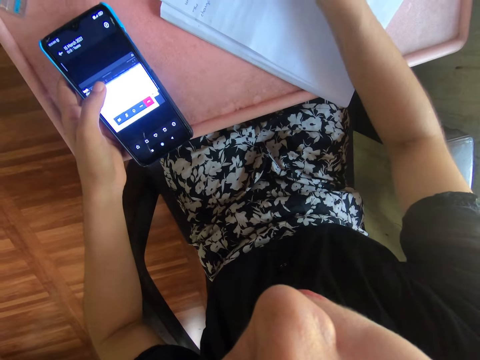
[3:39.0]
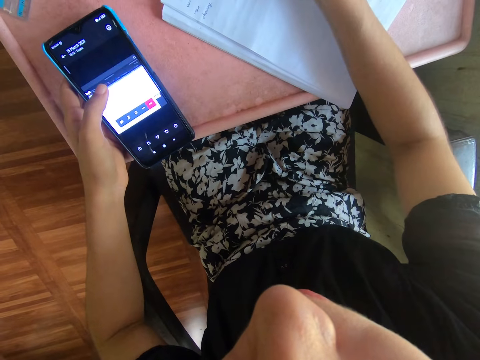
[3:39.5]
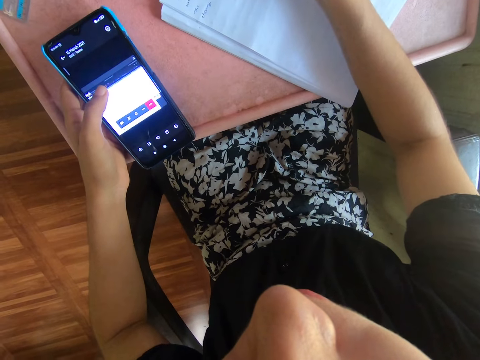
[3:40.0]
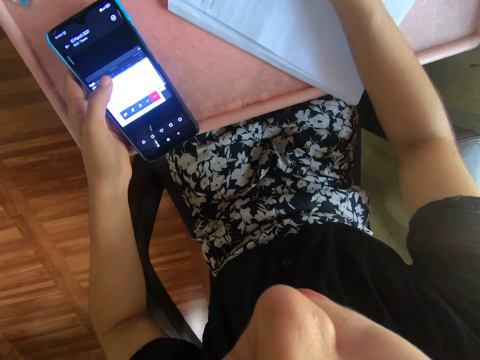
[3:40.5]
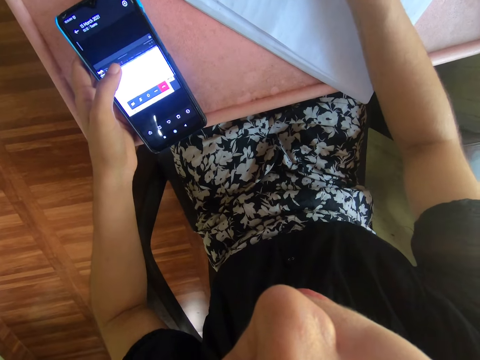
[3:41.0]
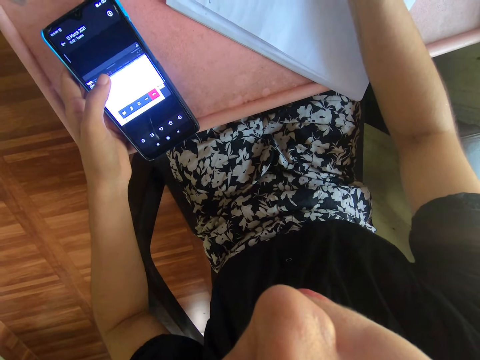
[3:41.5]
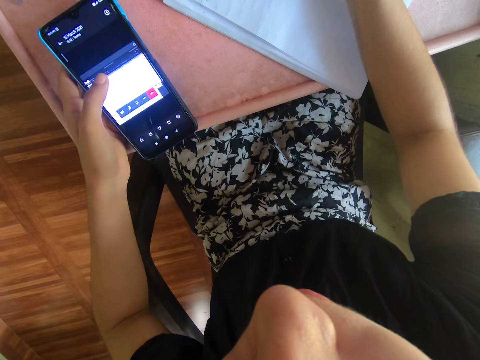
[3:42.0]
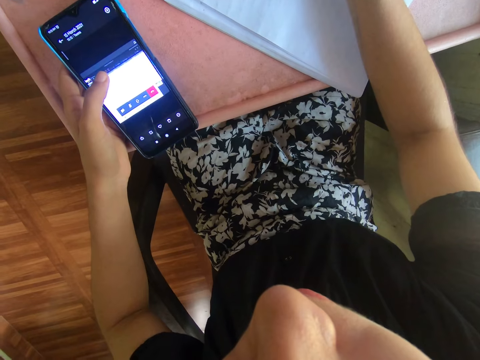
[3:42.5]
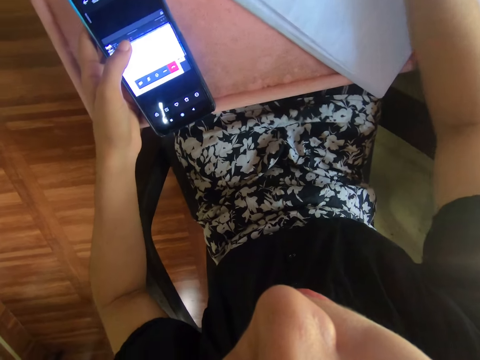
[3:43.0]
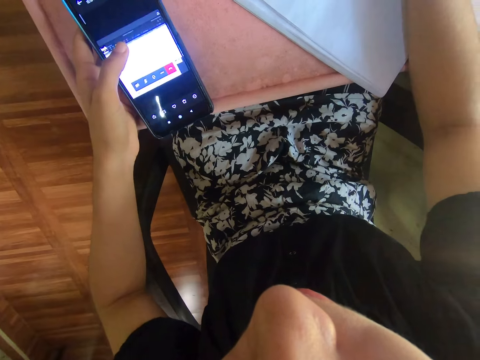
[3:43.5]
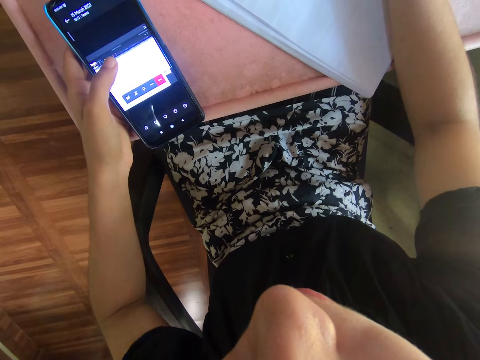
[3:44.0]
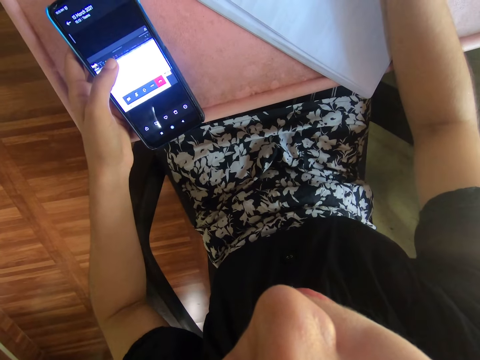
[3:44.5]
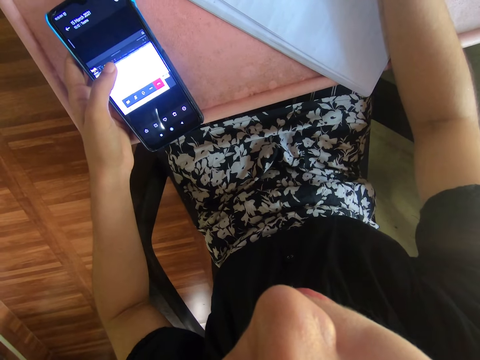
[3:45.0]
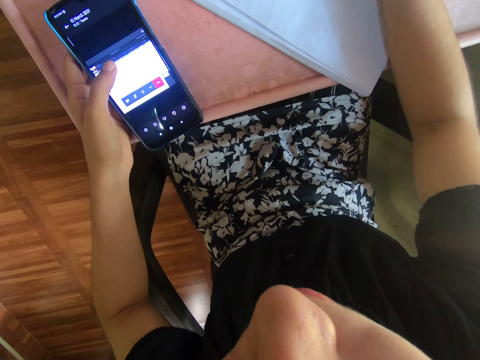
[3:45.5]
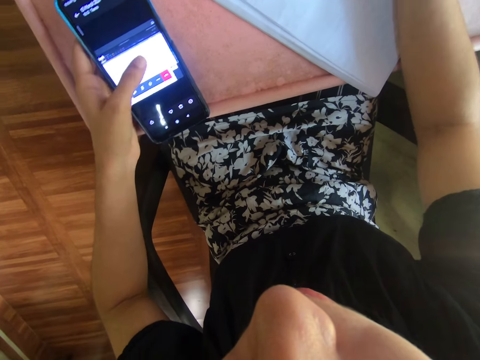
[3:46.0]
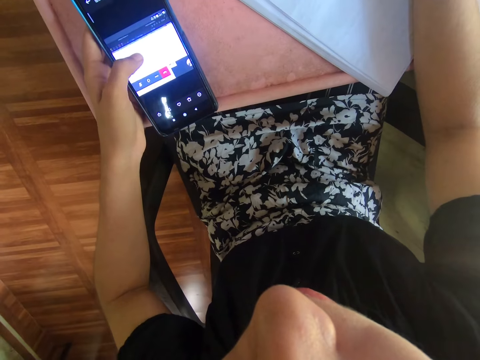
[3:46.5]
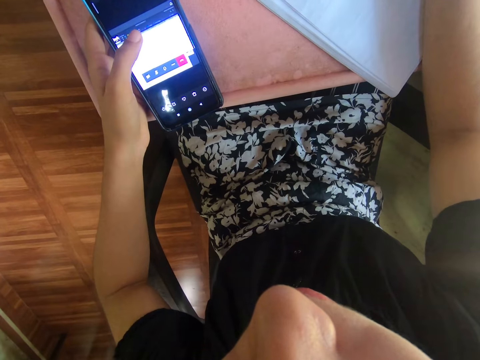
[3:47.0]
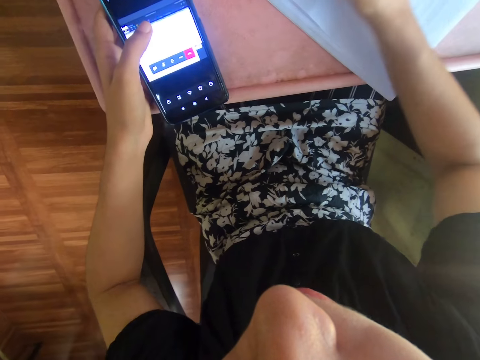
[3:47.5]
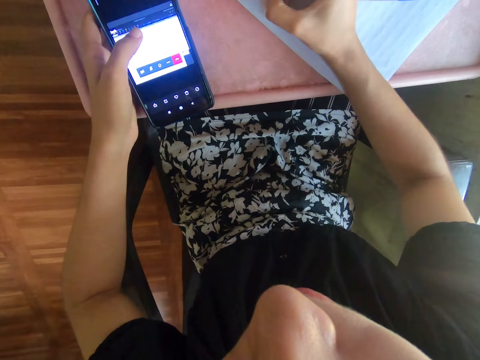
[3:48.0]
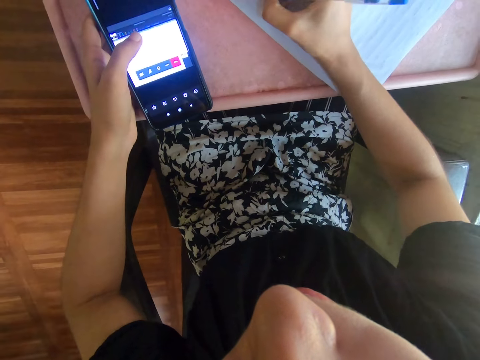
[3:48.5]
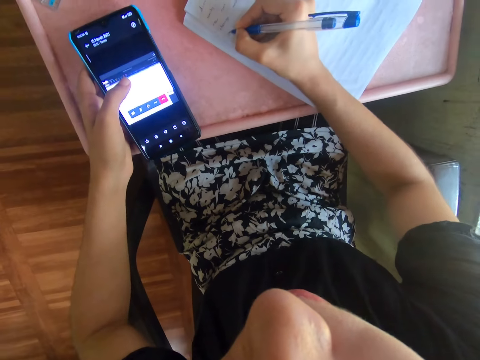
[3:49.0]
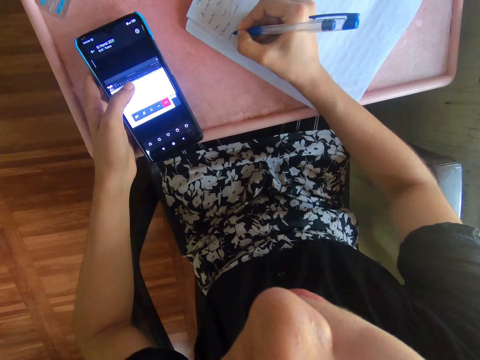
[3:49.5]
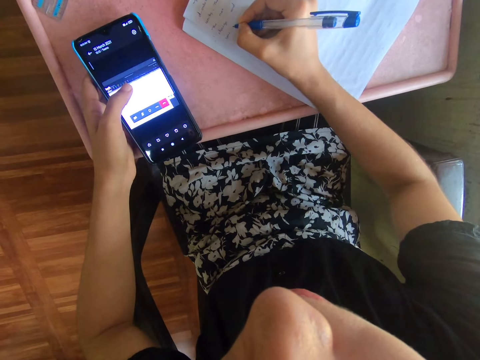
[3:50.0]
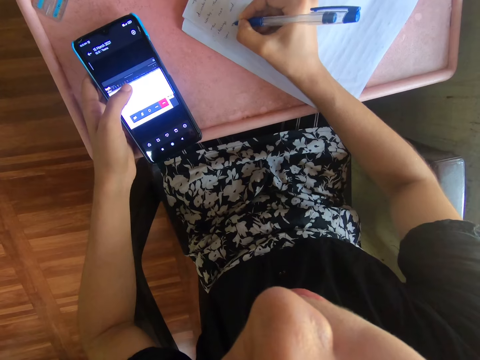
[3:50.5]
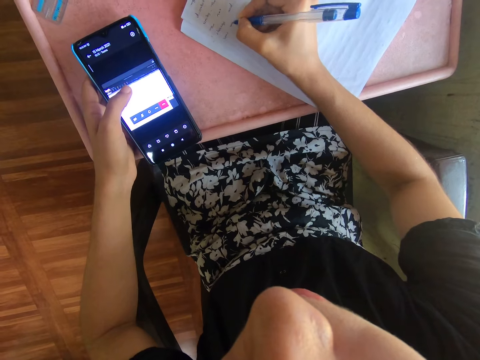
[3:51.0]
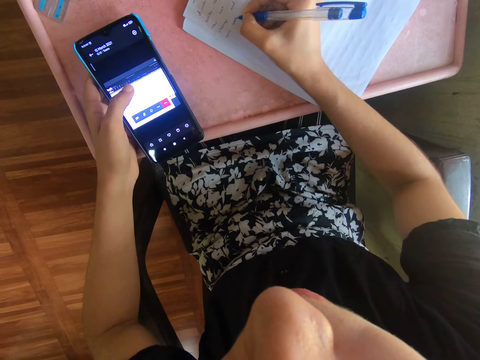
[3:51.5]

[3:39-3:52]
The camera wearer scrolls through the phone. They write on the book.

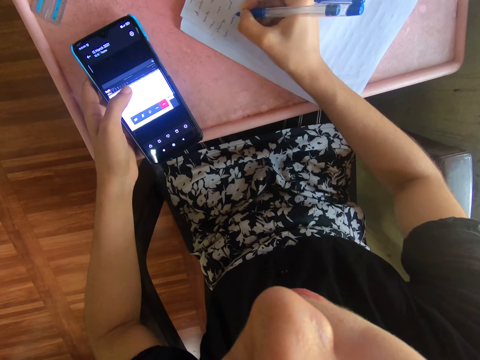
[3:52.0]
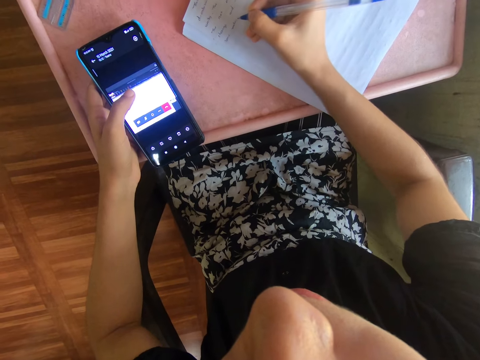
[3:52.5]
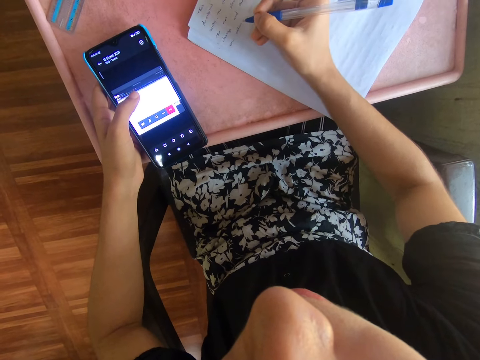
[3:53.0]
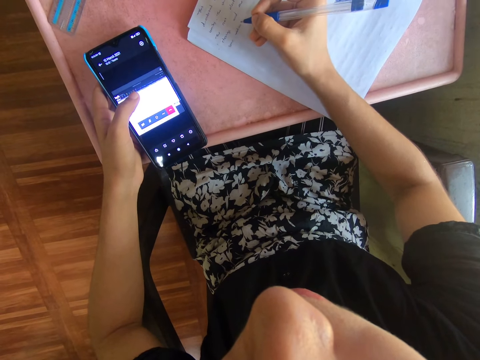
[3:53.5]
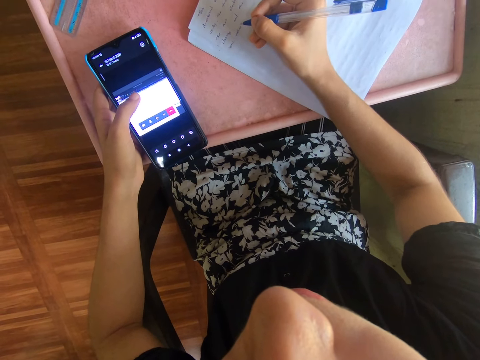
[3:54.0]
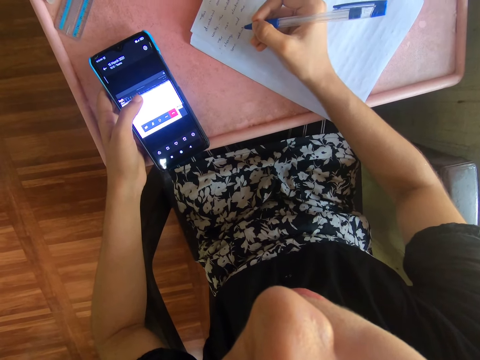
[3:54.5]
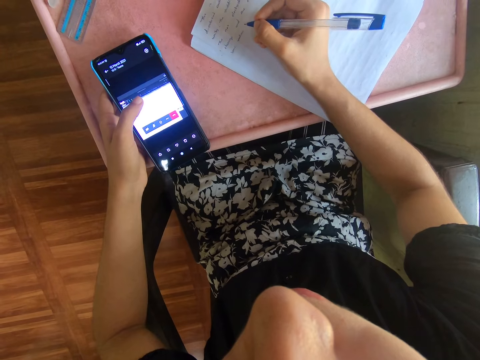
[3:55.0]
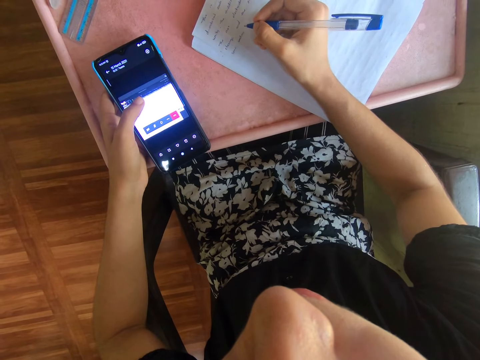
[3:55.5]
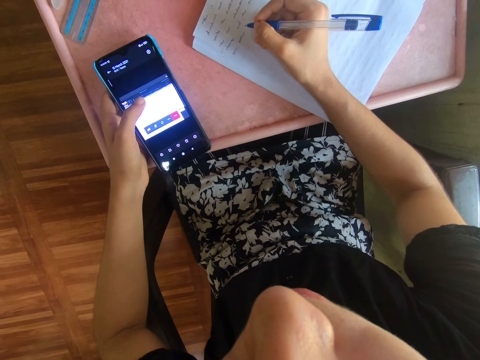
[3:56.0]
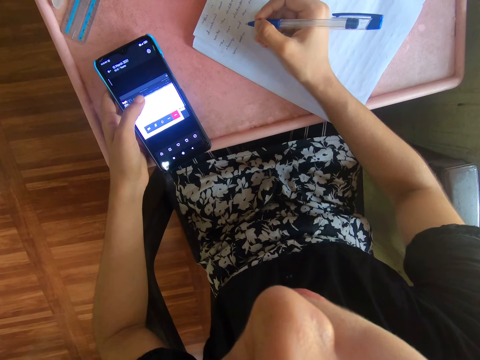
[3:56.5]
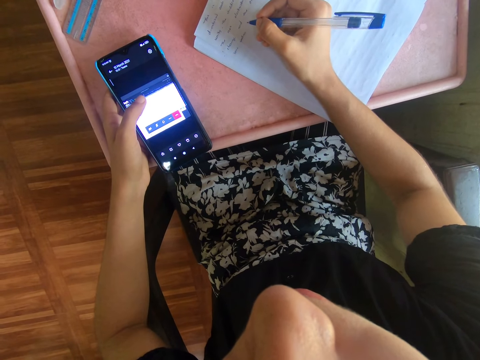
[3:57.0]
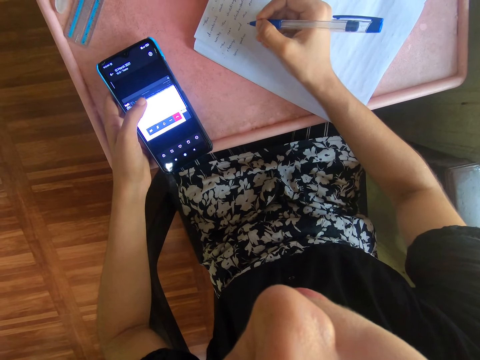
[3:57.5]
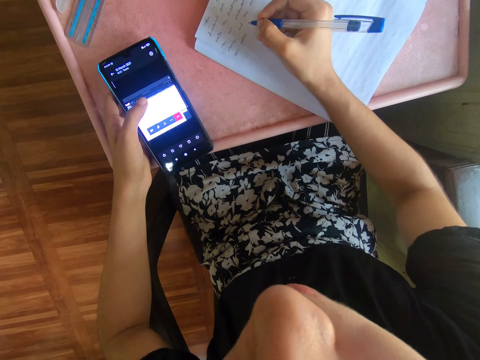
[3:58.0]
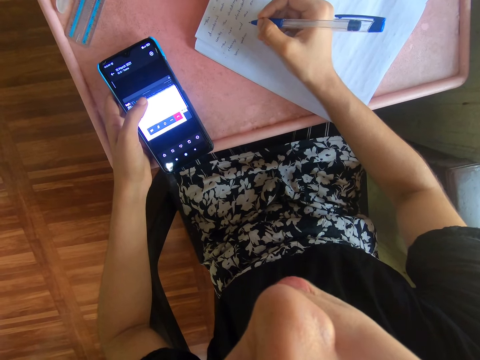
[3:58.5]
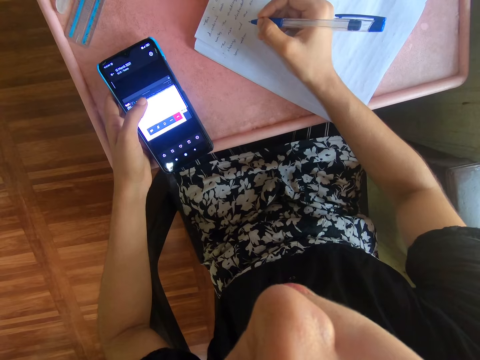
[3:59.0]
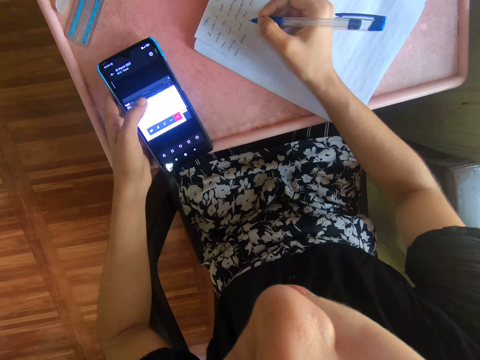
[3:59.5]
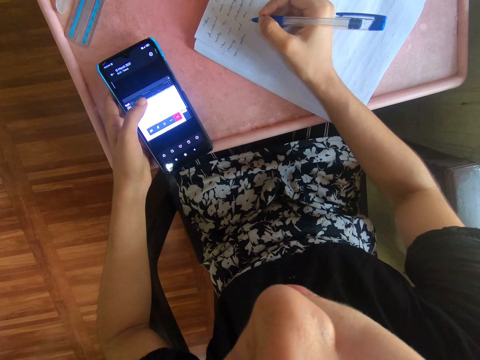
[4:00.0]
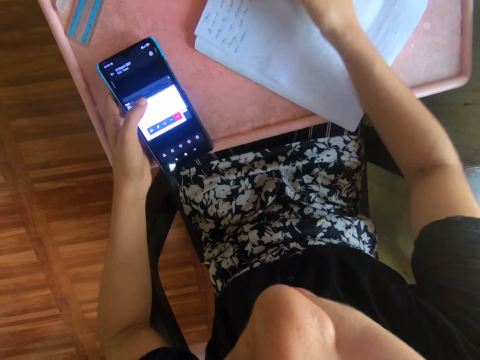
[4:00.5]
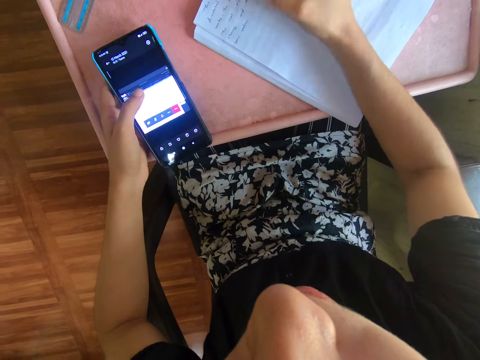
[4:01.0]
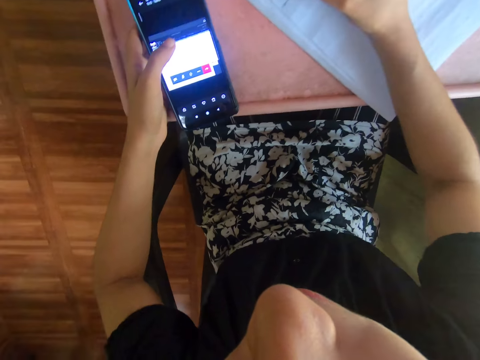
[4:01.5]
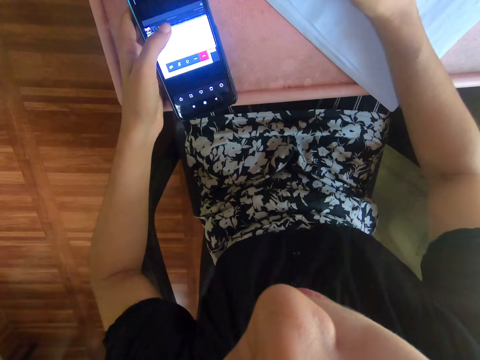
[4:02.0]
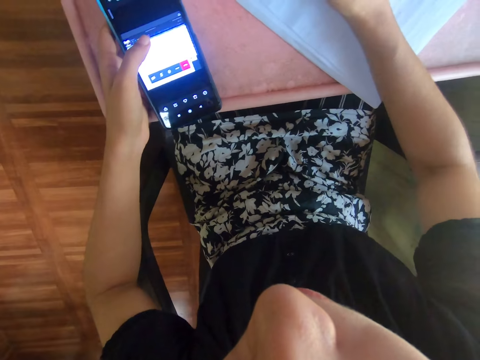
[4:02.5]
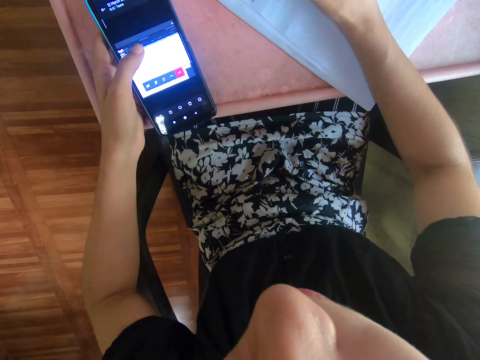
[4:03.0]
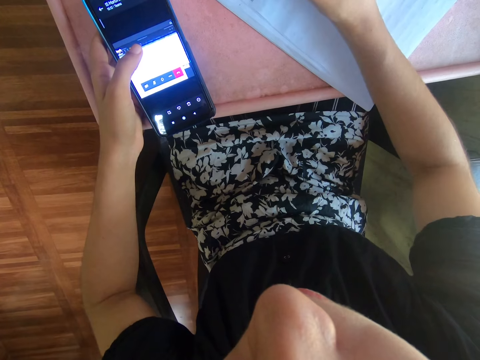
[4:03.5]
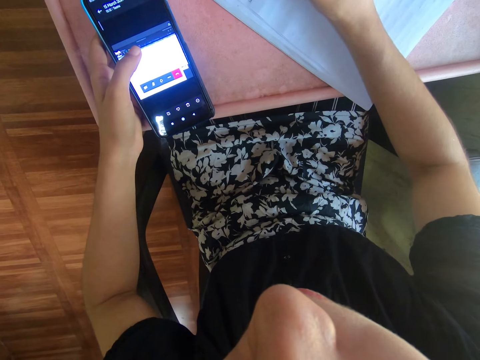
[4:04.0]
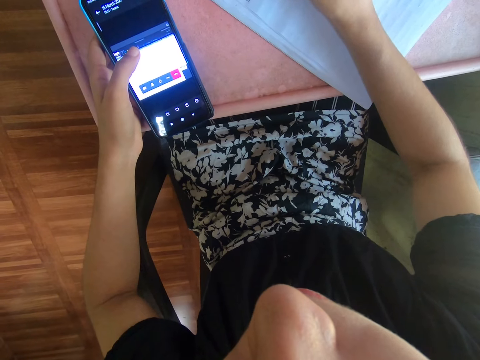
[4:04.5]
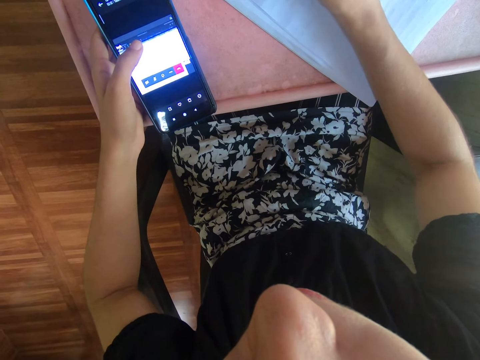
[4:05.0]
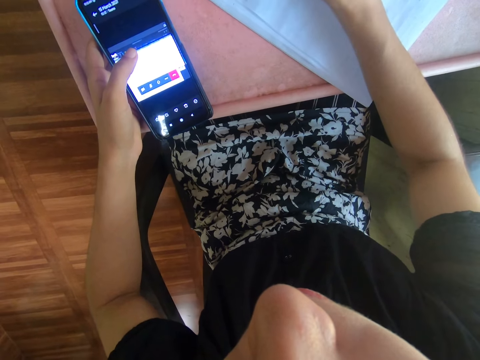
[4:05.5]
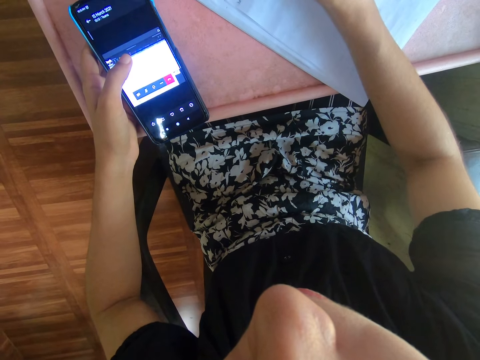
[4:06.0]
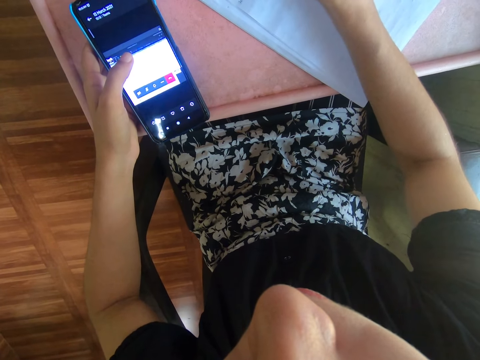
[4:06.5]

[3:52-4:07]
The camera wearer looks at the phone. They stare at the phone. They write on the book.
